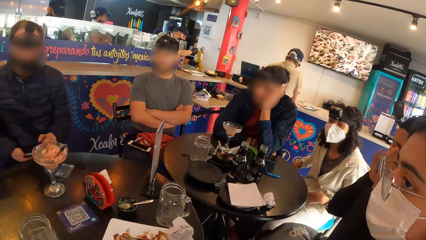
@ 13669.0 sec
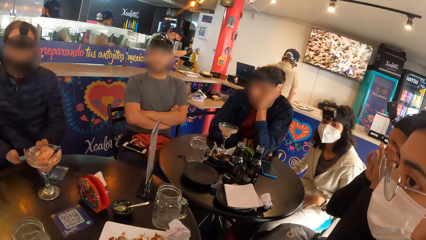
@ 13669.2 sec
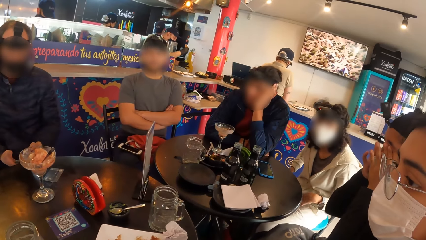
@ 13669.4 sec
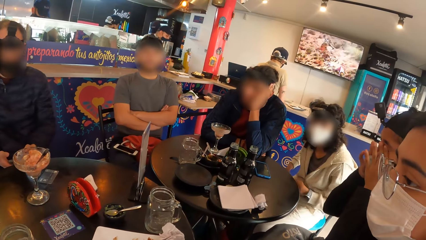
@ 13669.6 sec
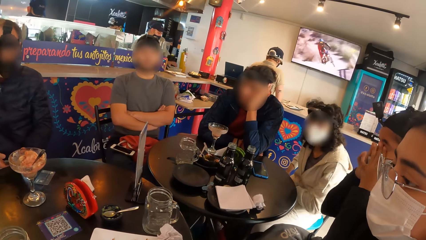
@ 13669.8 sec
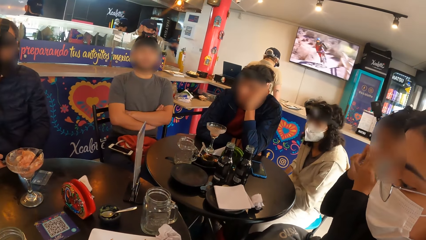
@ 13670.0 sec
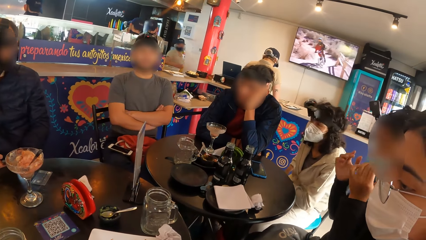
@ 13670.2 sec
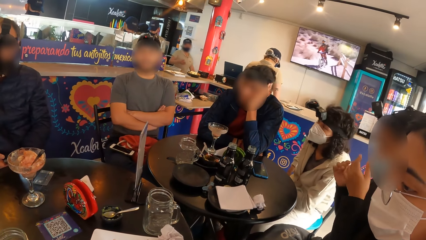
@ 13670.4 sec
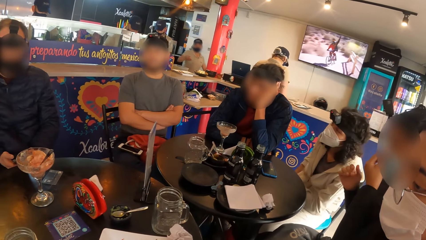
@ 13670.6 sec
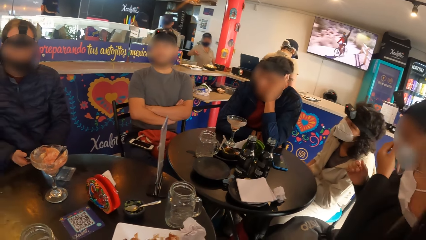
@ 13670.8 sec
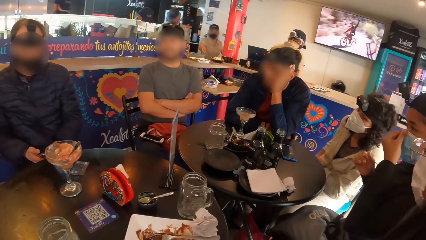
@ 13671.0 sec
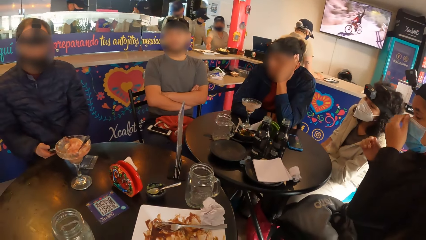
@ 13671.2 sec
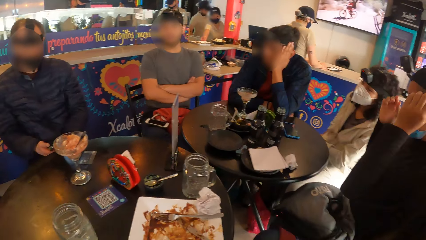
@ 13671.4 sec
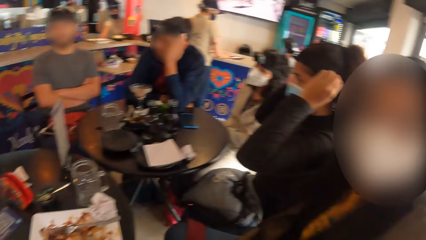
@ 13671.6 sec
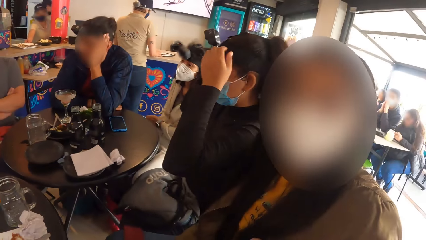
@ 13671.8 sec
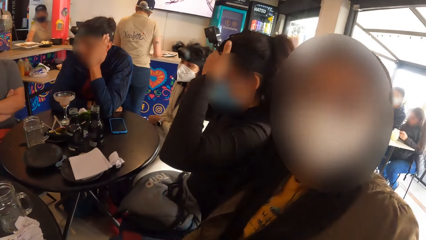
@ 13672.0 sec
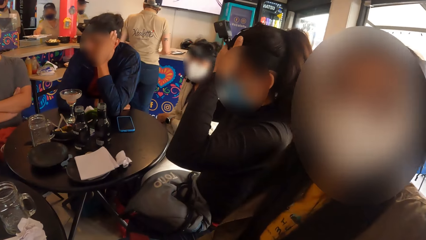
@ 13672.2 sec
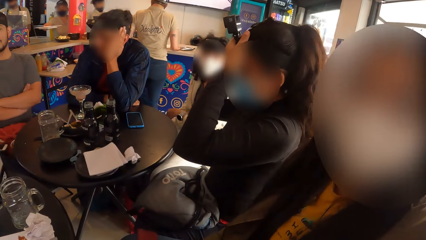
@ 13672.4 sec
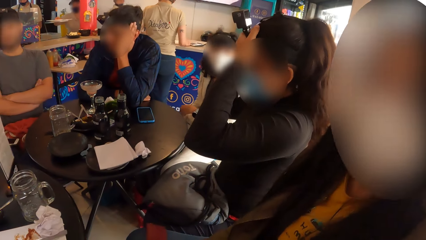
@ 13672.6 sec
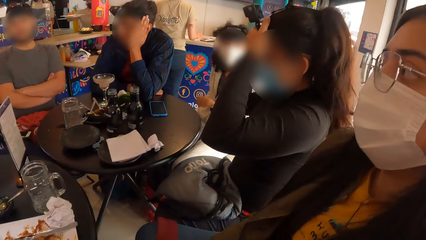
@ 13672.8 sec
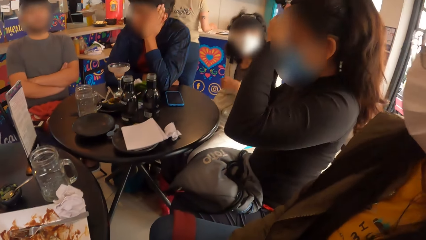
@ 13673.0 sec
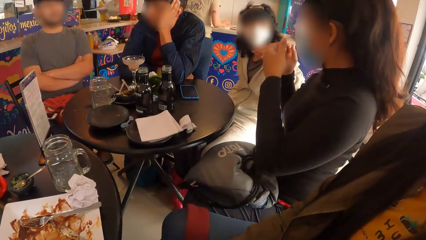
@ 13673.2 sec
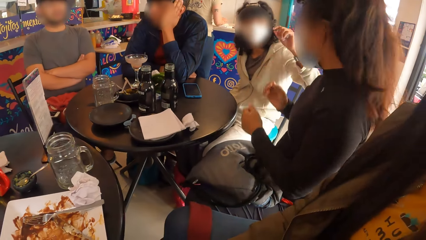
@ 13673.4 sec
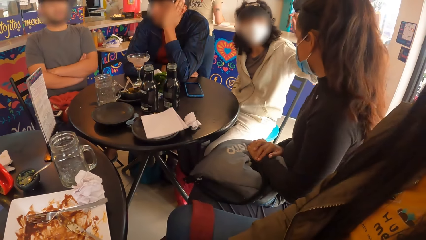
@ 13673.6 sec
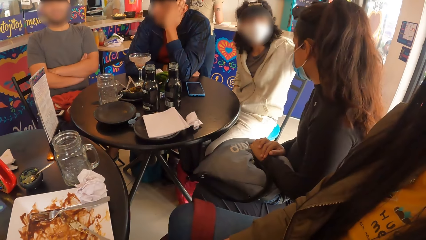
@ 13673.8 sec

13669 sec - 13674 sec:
A woman cleans her eyes with her hands. Another woman puts the paper in her pocket with her right hand. The first woman adjusts the facemask on her face with her left hand. A third woman does something. The camera wearer interacts with the third woman. The third woman interacts with the camera wearer. The first woman adjusts the camera on her head with her hands. The second woman interacts with the first woman. The second woman raises her left hand towards the camera on the head of the first woman.
